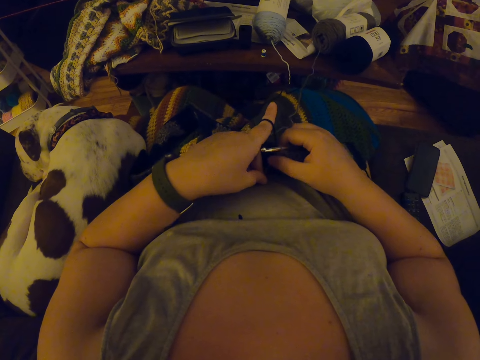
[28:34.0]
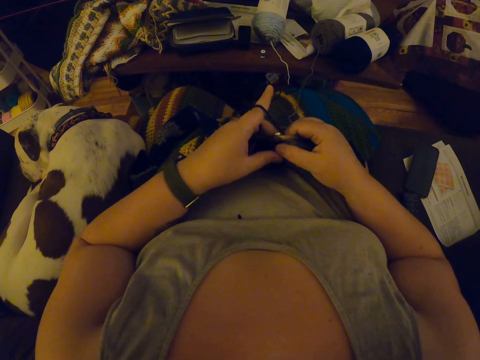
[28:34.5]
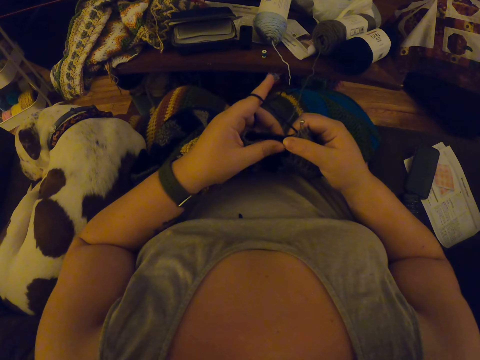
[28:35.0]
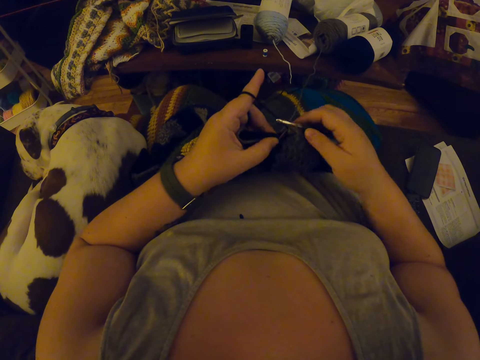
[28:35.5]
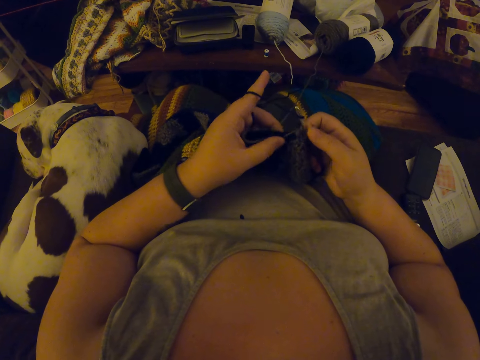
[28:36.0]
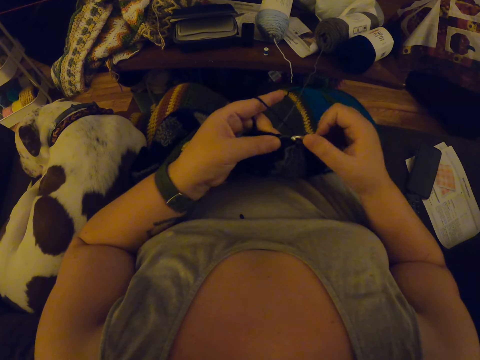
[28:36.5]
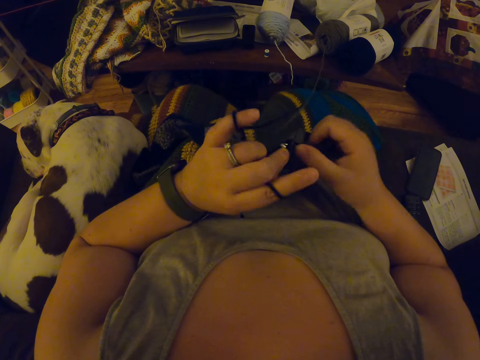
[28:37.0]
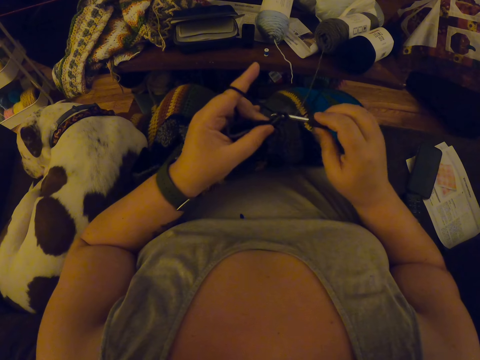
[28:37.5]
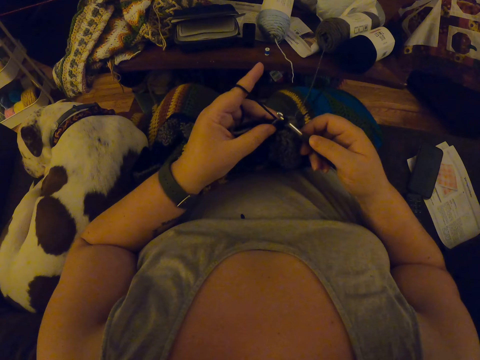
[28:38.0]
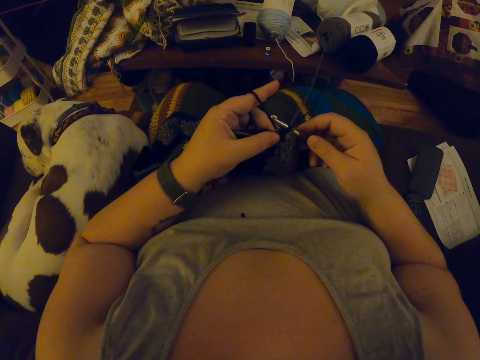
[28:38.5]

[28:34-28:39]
The camera wearer crochets the cloth.

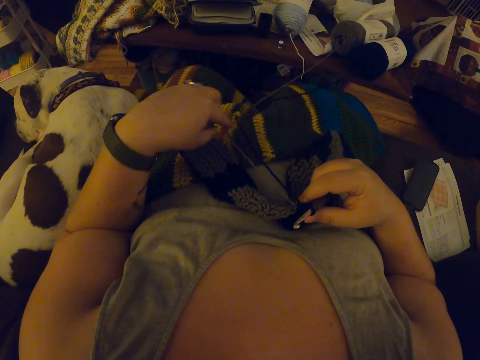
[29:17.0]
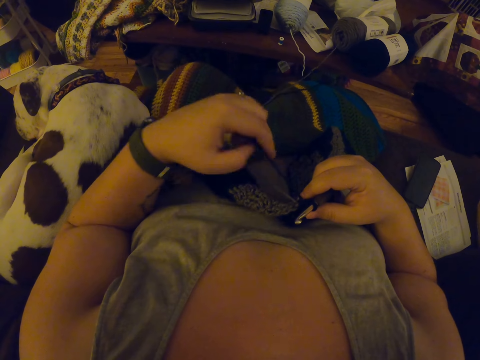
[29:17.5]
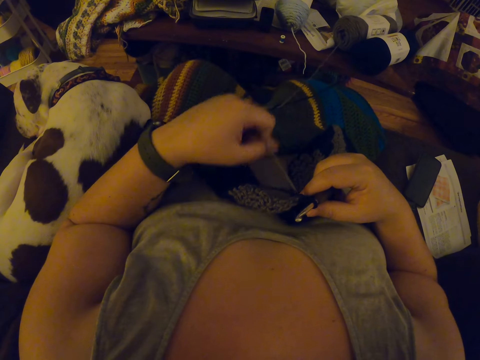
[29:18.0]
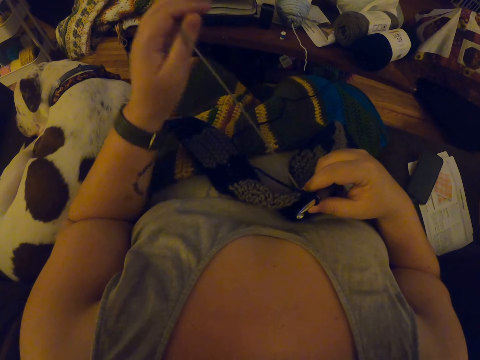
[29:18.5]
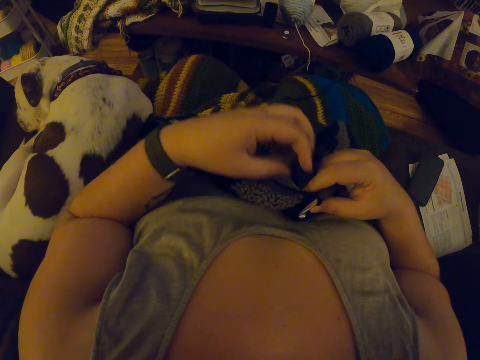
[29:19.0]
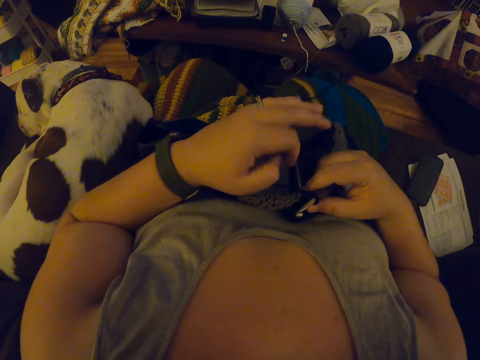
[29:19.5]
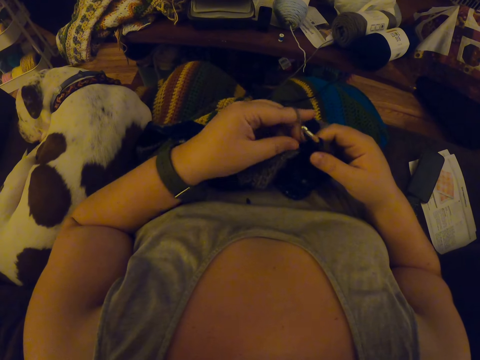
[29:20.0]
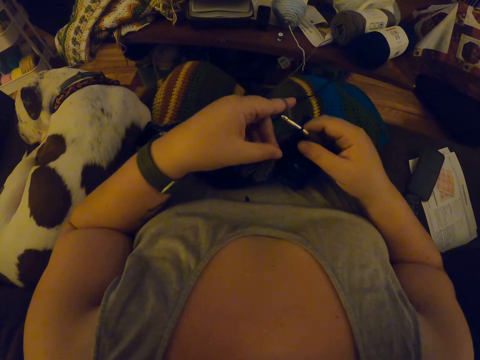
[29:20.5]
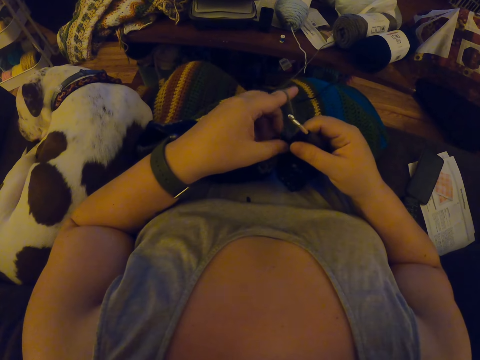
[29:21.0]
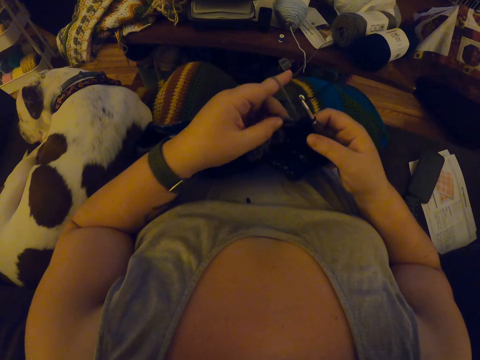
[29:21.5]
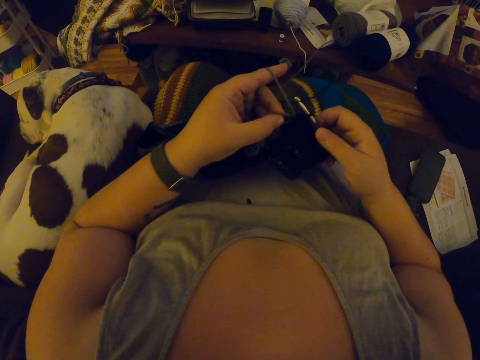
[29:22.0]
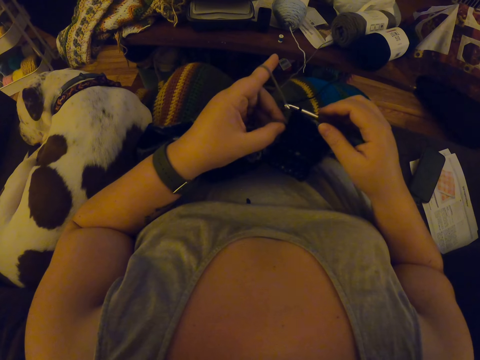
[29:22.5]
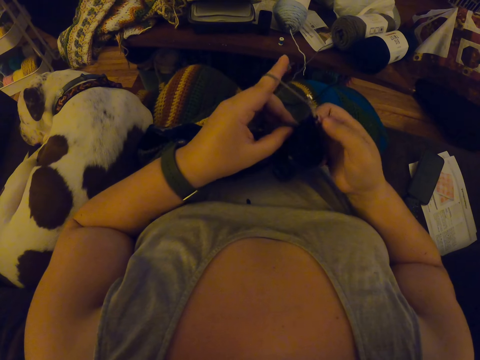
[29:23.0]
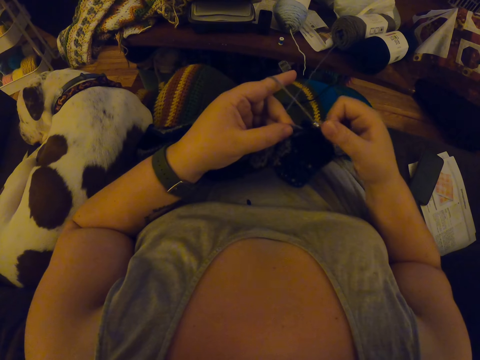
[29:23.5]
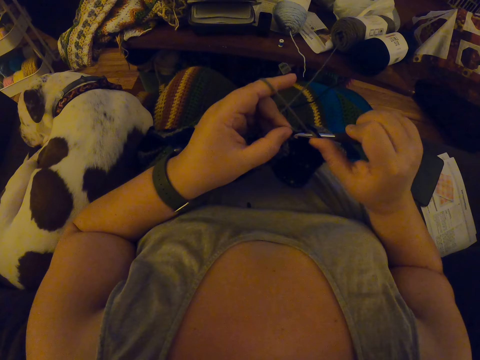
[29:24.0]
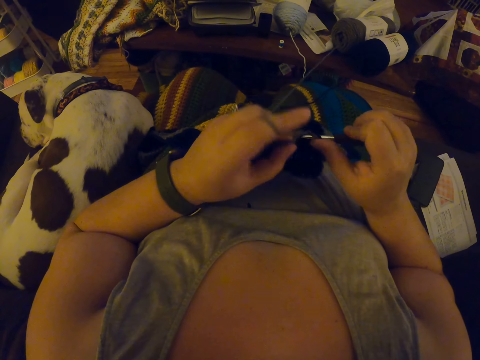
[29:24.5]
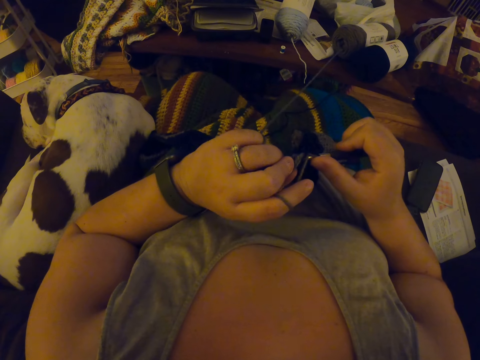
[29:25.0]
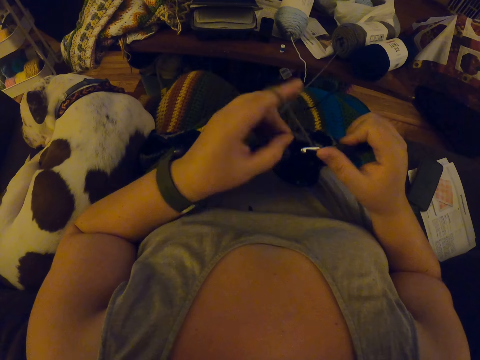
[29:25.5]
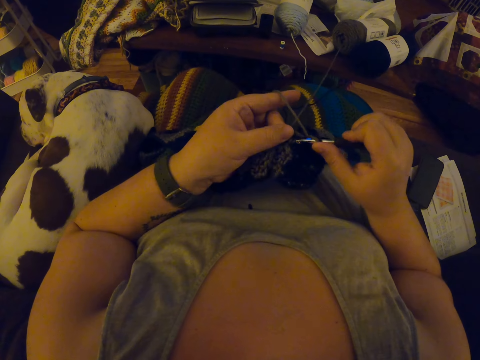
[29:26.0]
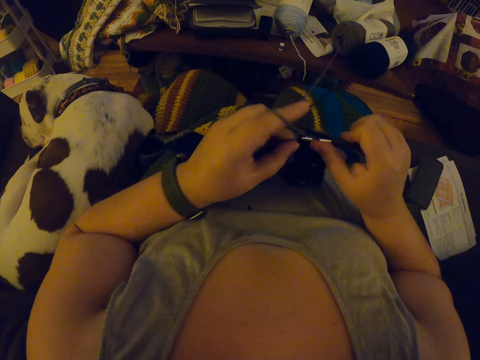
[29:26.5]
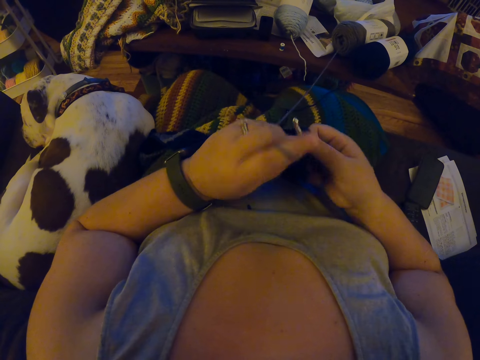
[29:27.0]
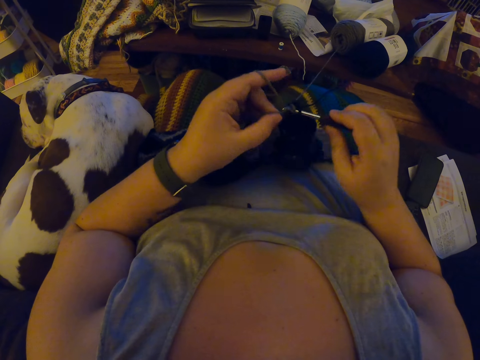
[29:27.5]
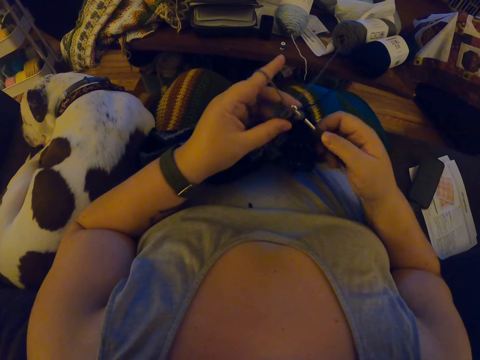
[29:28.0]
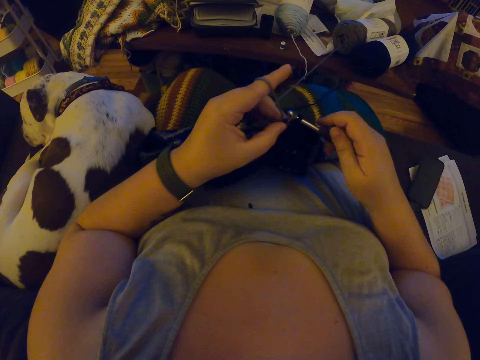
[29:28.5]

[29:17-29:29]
The camera wearer rolls the wool on her fingers. She crochets the cloth.

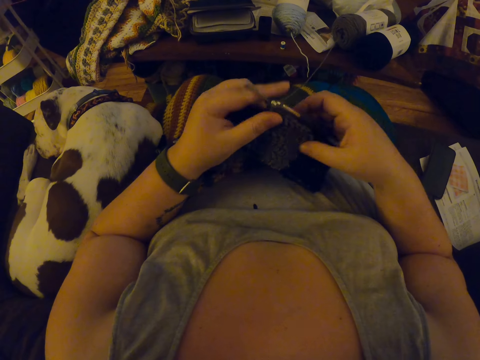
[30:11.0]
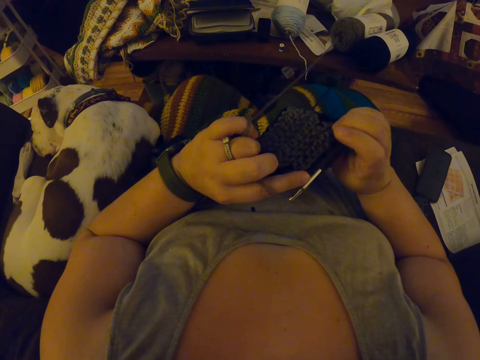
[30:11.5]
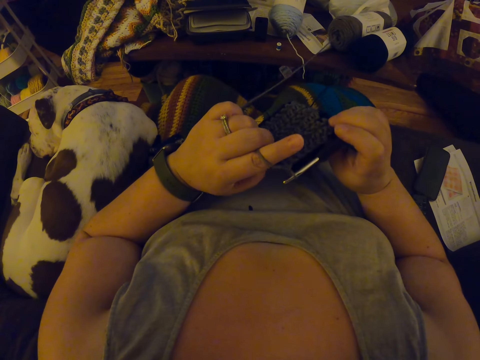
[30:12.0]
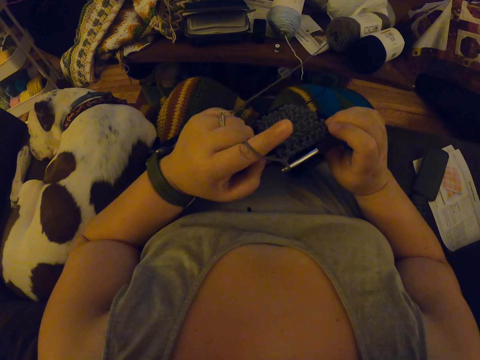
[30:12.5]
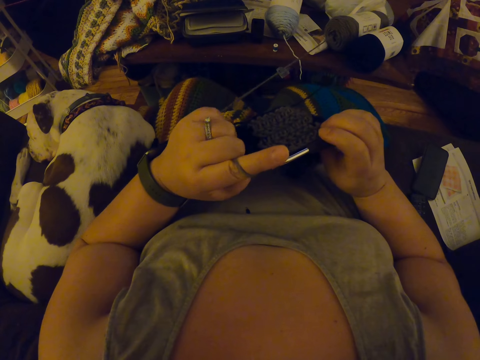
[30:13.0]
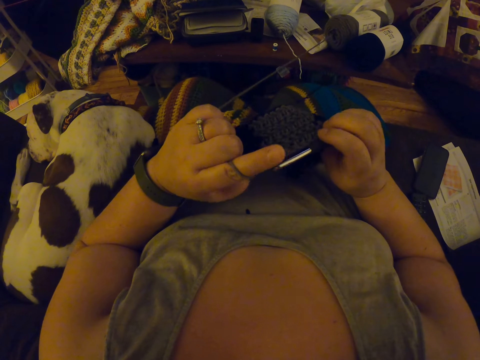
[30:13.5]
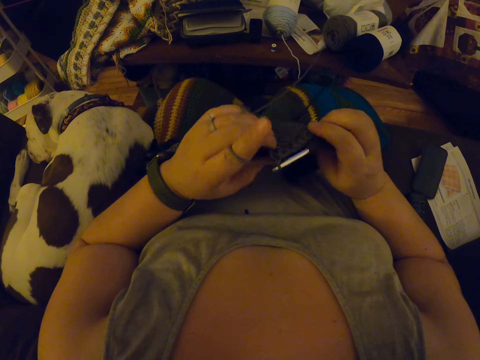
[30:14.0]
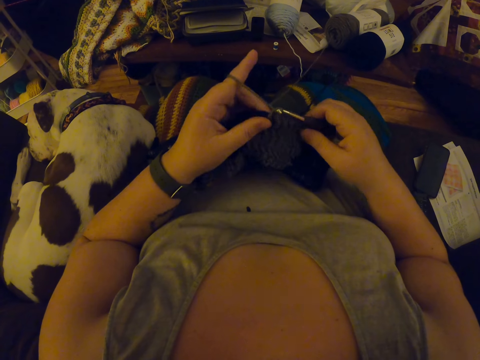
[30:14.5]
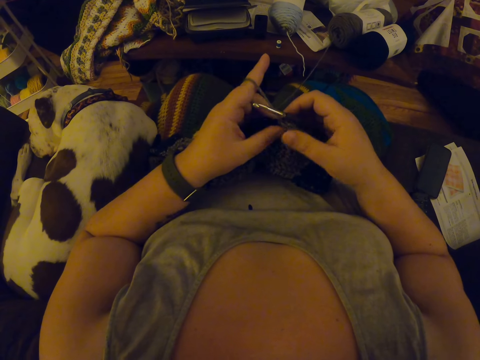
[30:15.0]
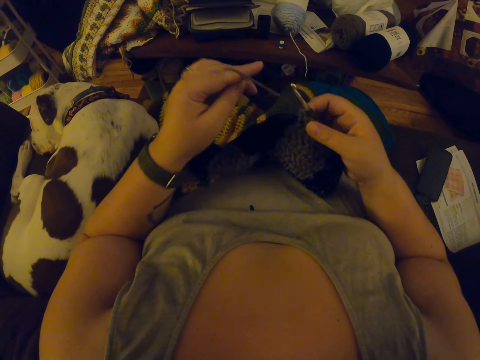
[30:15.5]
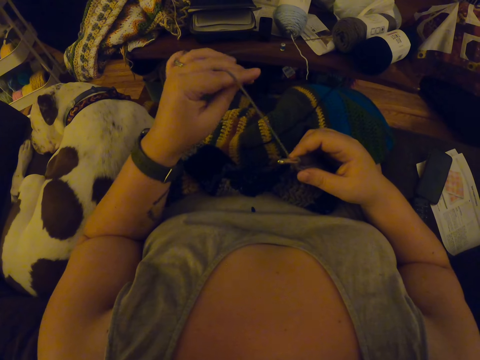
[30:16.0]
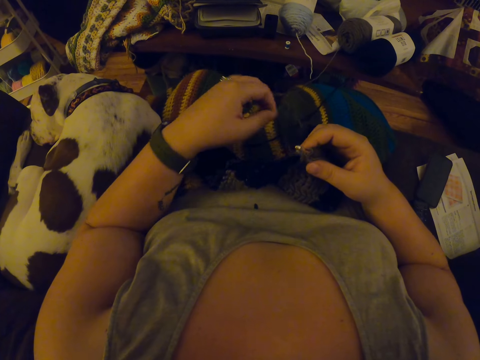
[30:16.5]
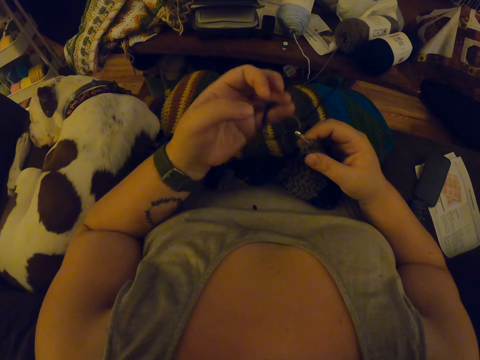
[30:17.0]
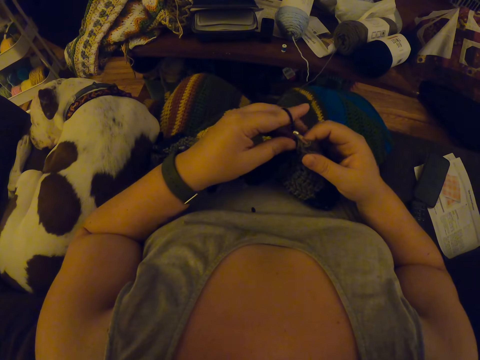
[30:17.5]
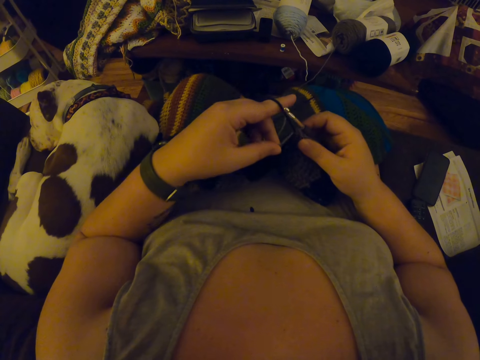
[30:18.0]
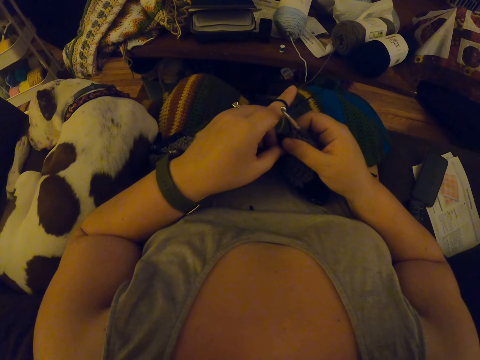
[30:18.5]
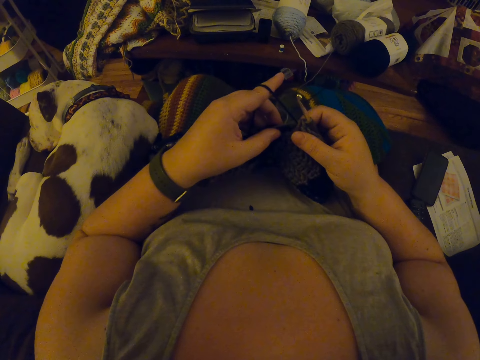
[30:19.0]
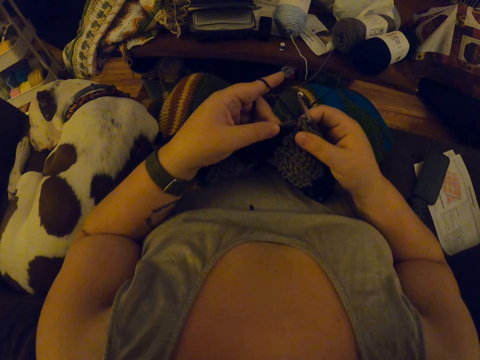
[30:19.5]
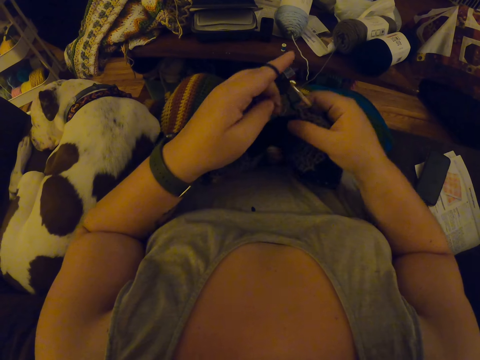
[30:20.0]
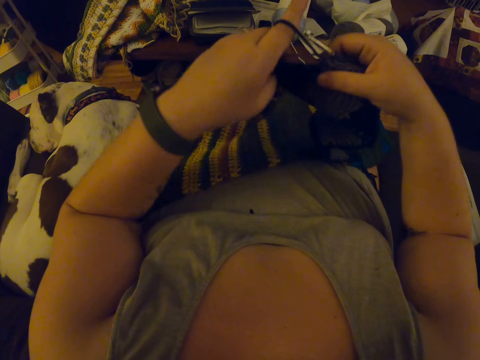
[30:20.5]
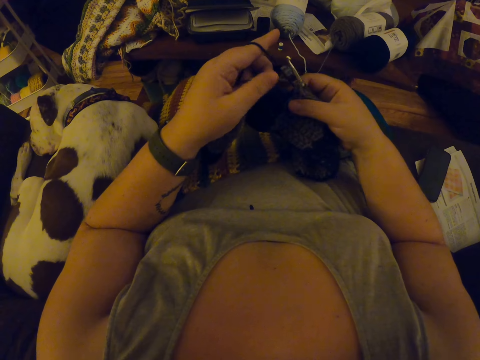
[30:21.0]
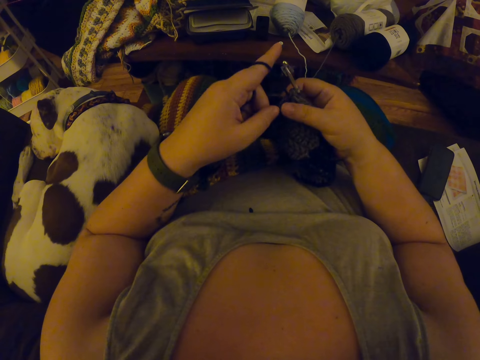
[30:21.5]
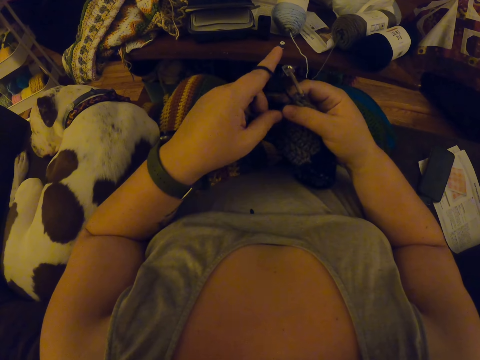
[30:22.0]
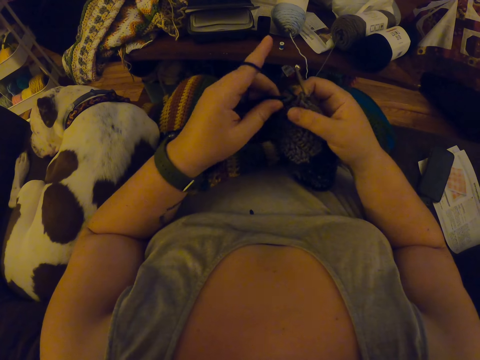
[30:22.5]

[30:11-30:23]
The camera wearer looks at the cloth. She rolls the wool on her fingers.
